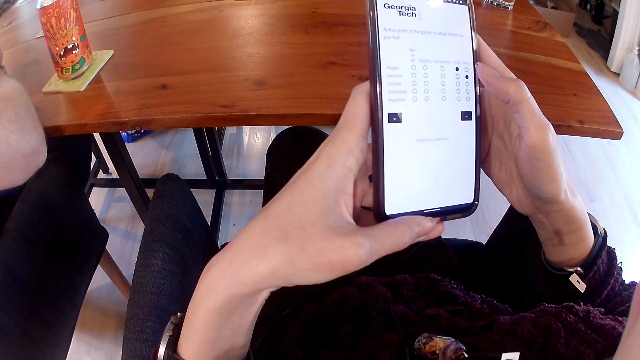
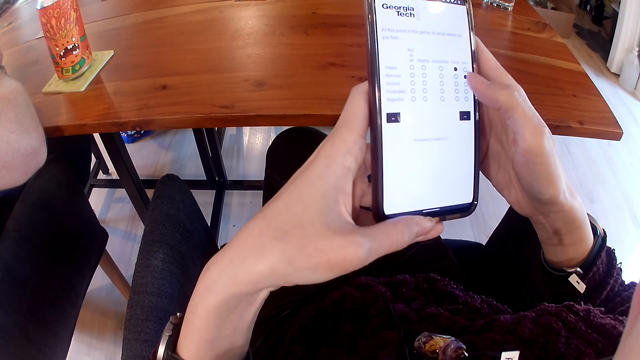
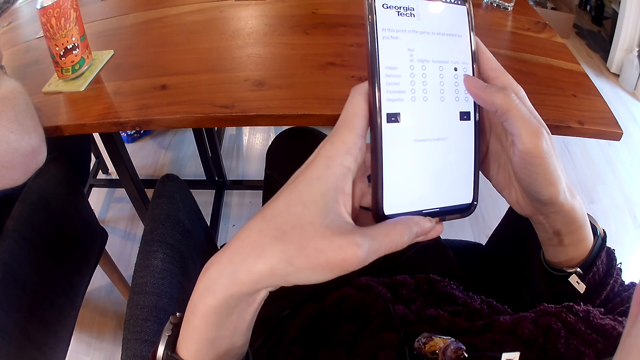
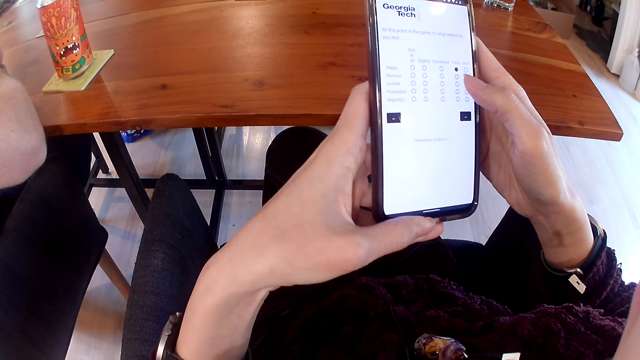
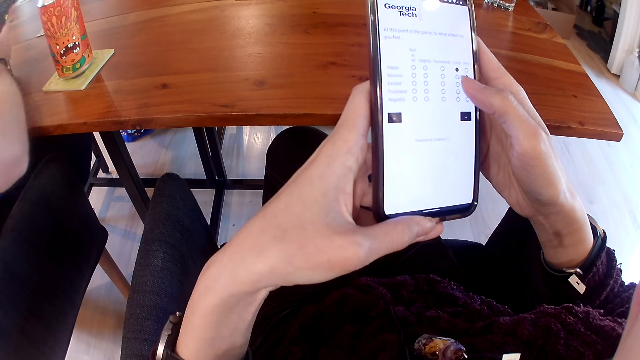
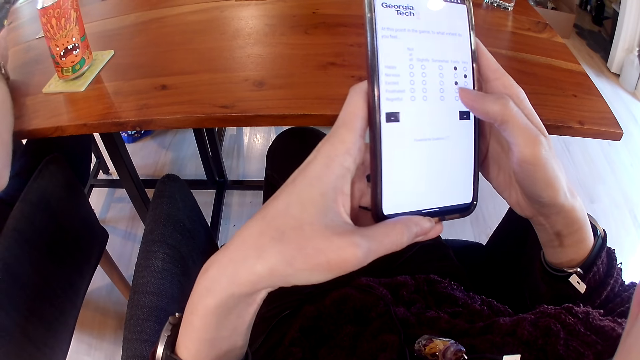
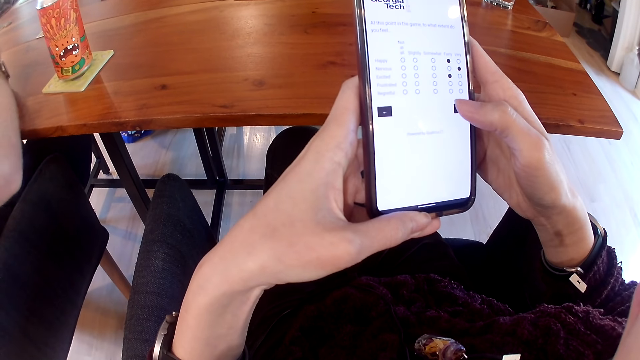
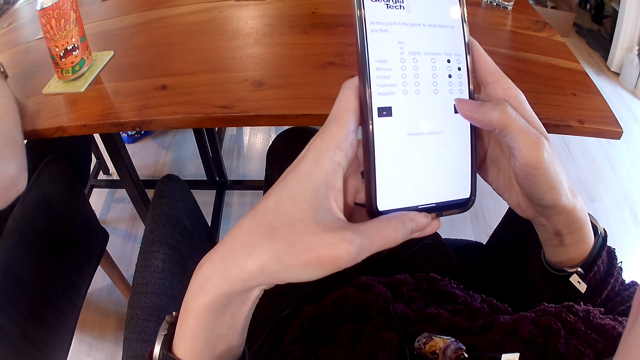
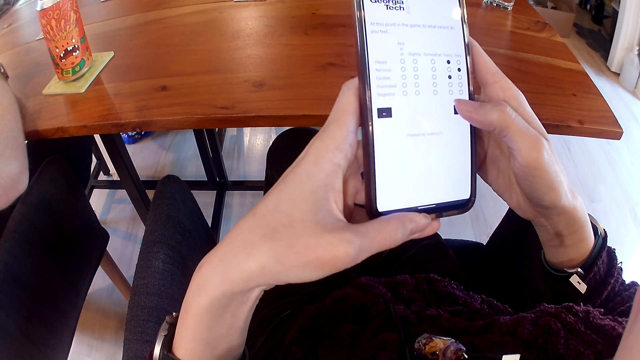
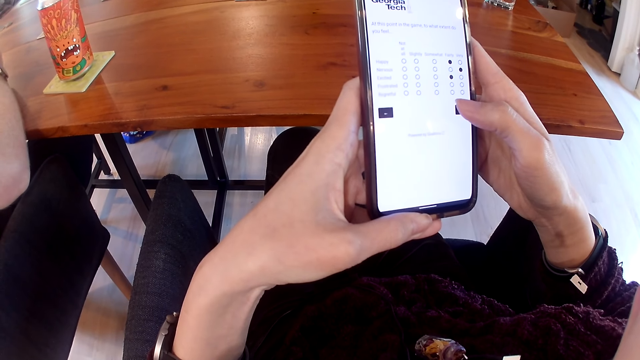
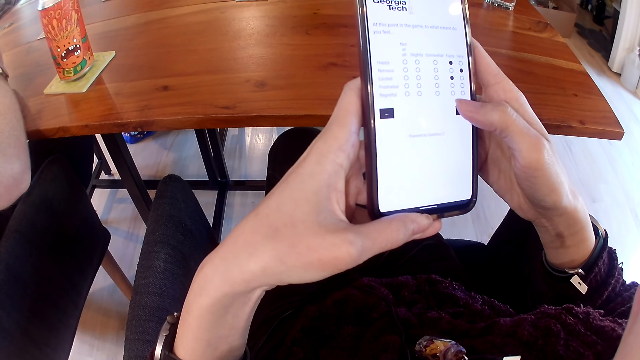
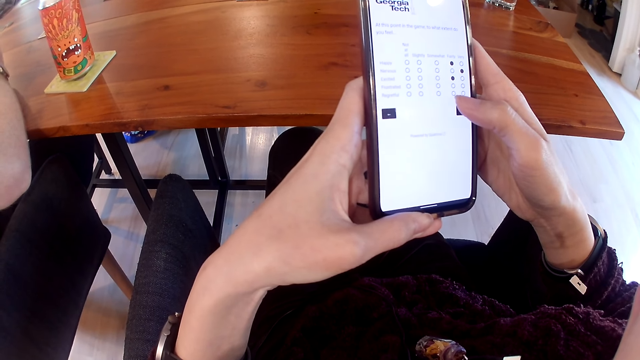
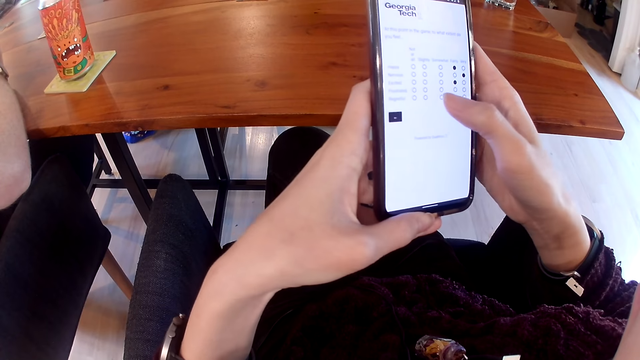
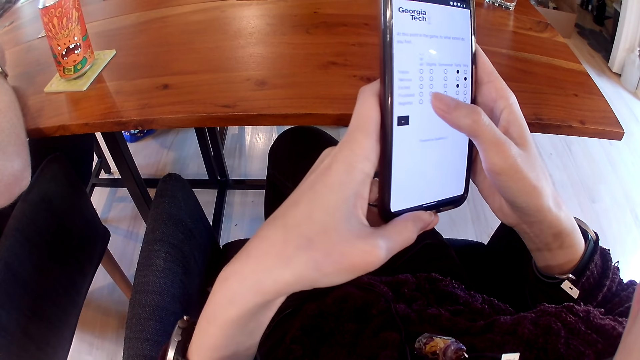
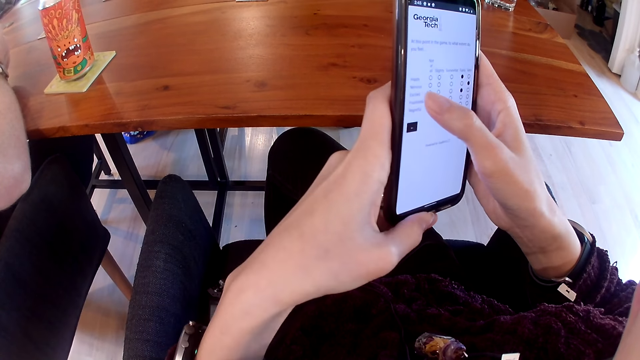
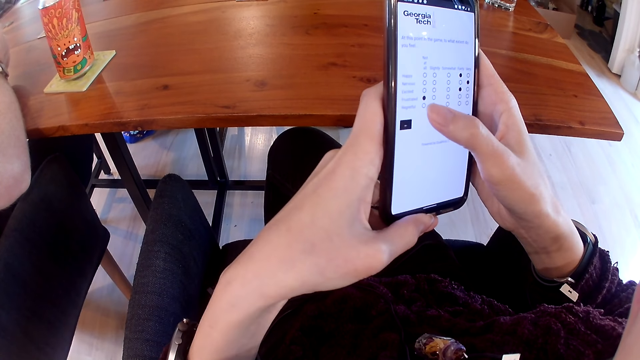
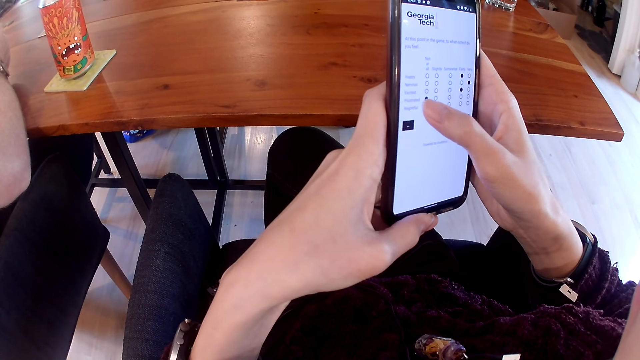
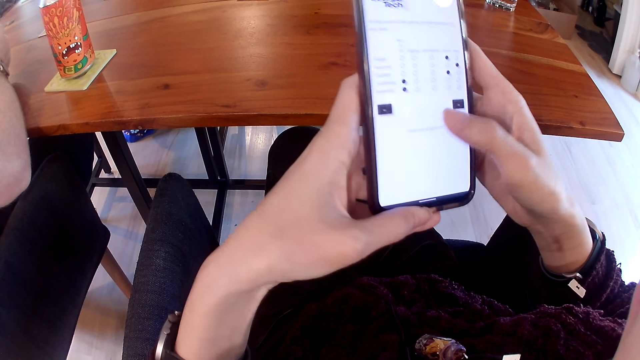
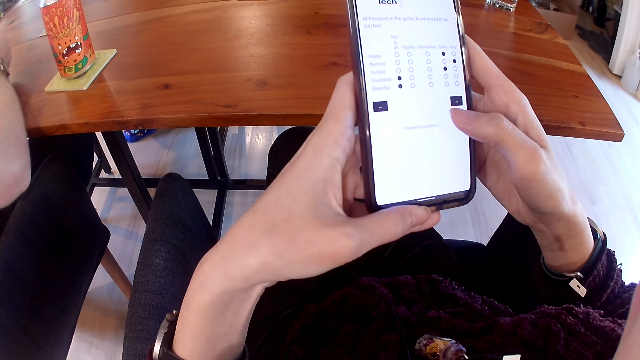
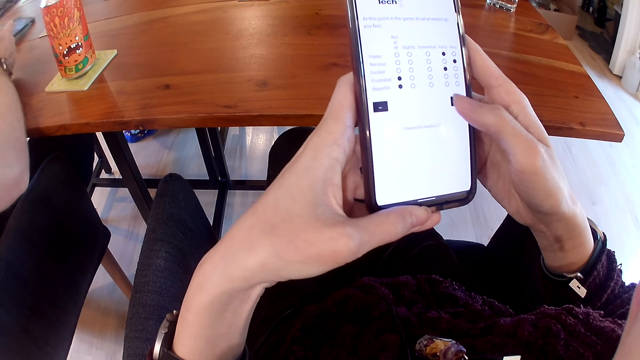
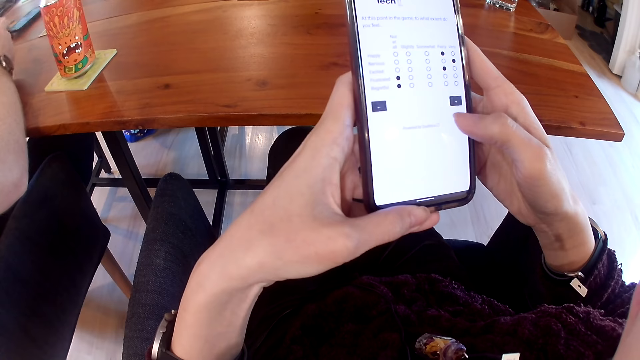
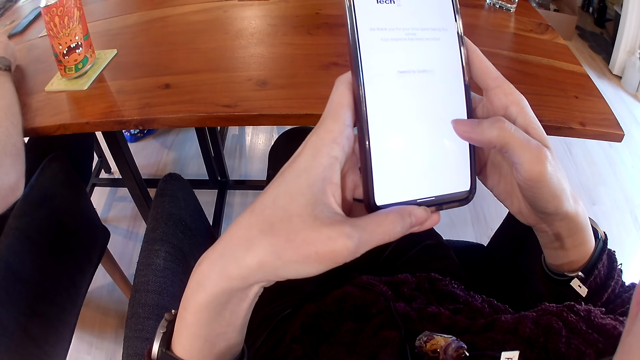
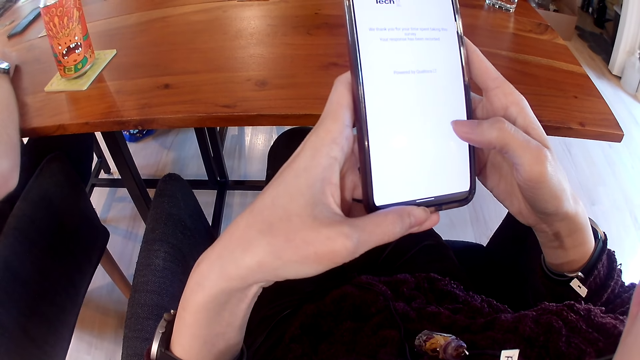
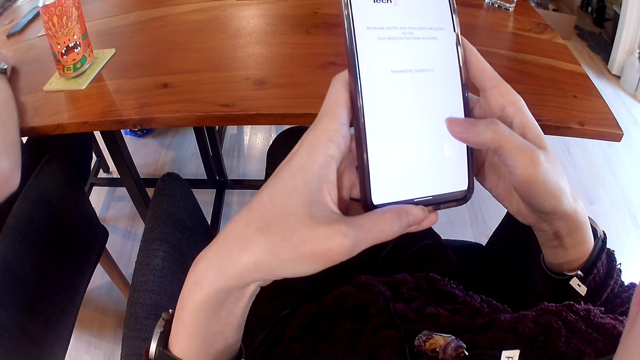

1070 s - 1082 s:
A man interacts with people on the table. The man drops a phone on the table with his two hands.

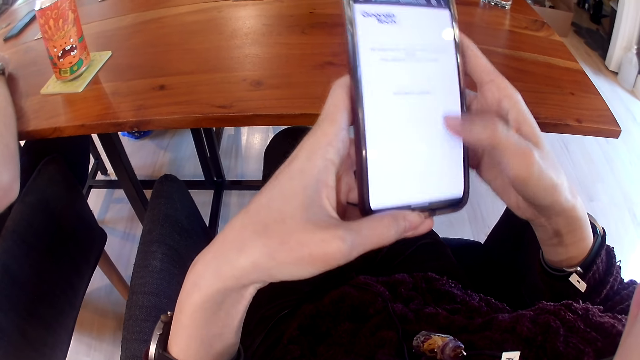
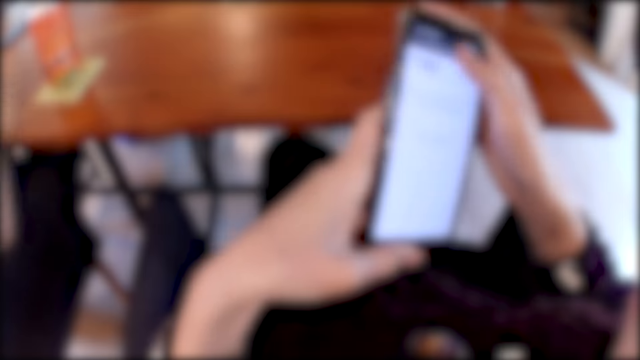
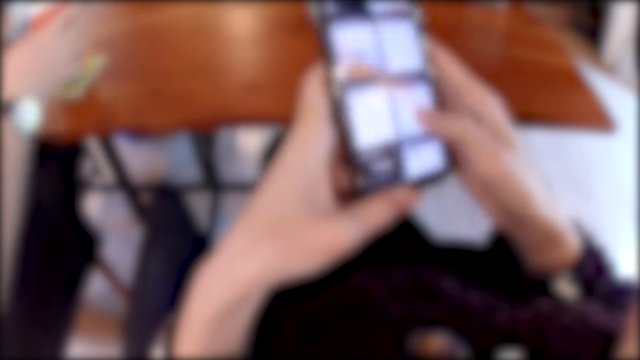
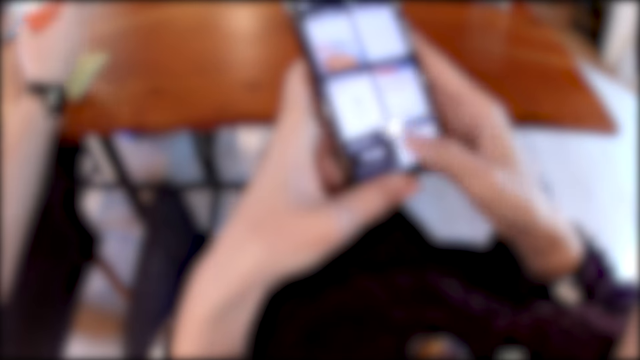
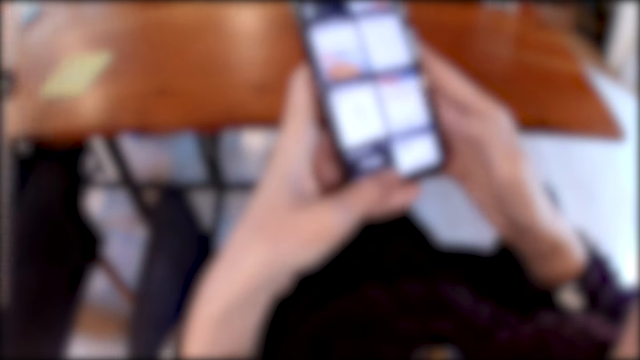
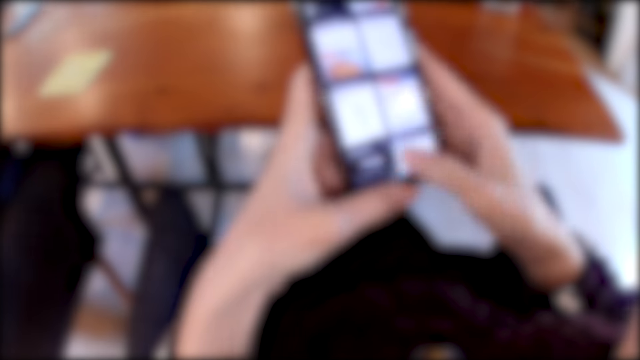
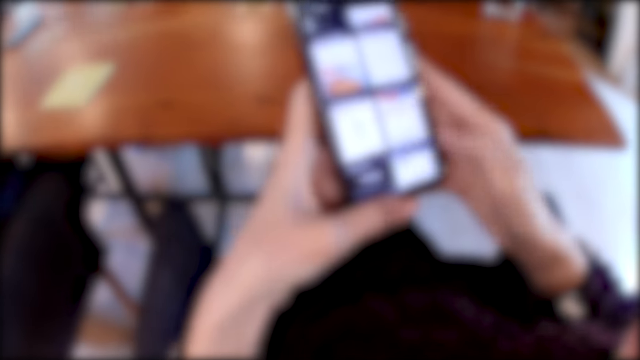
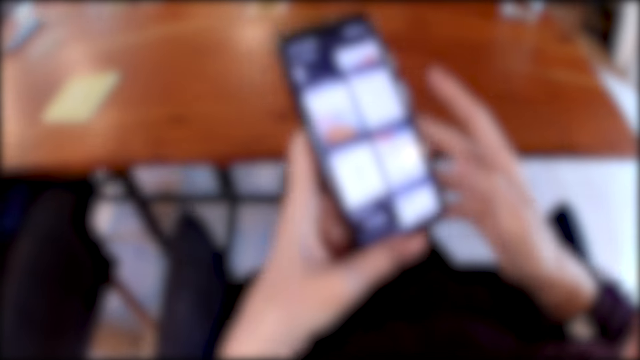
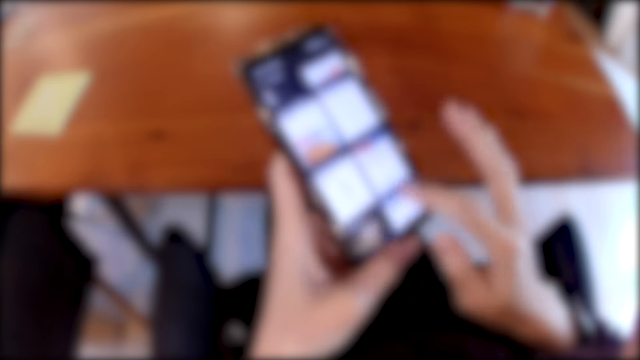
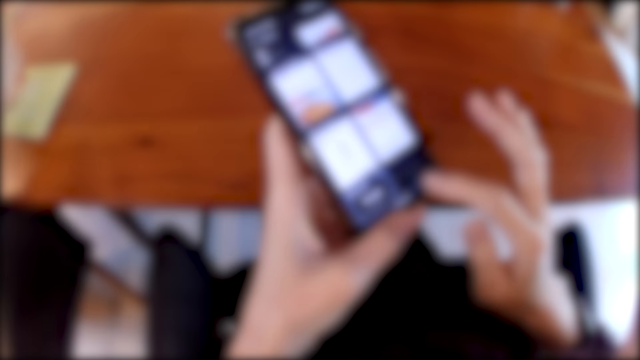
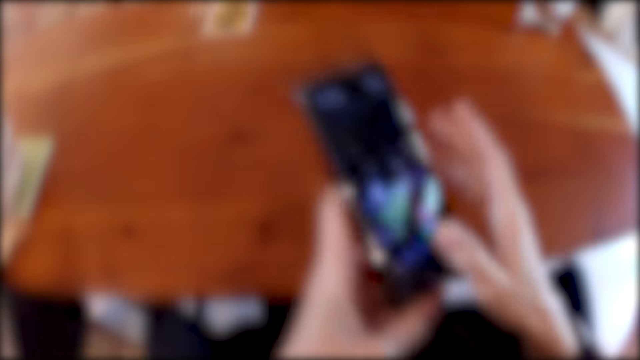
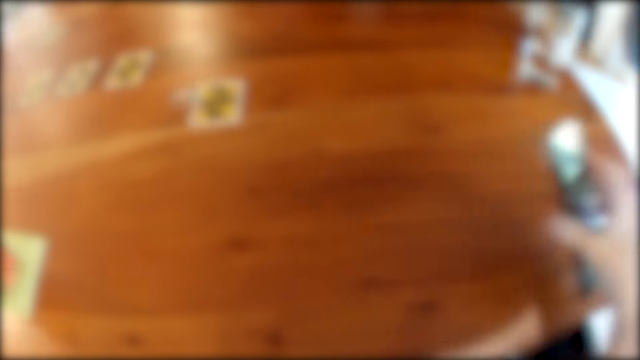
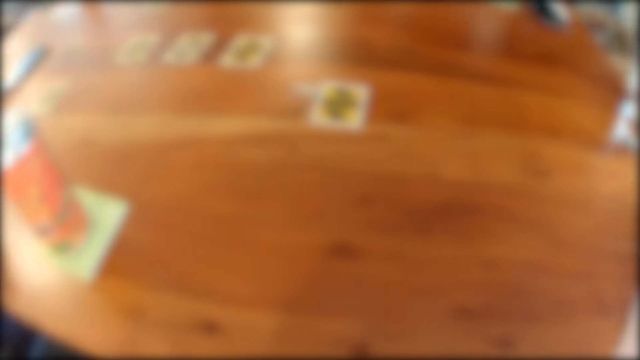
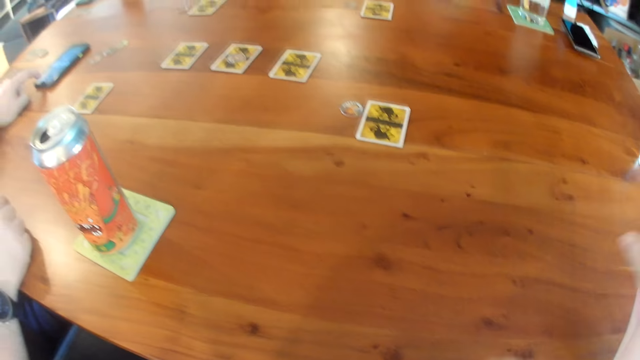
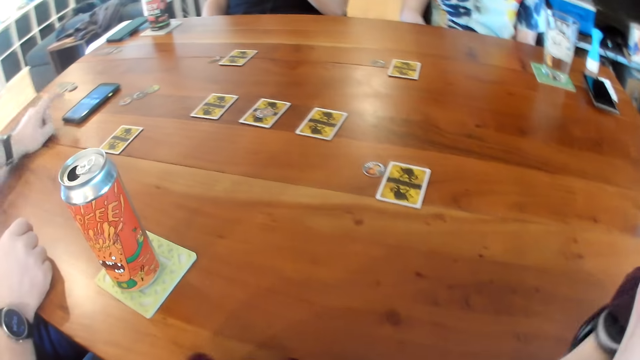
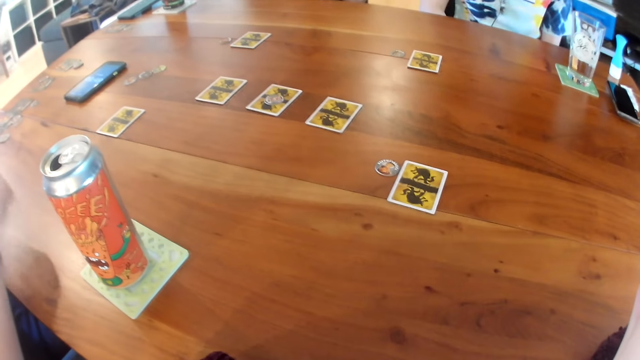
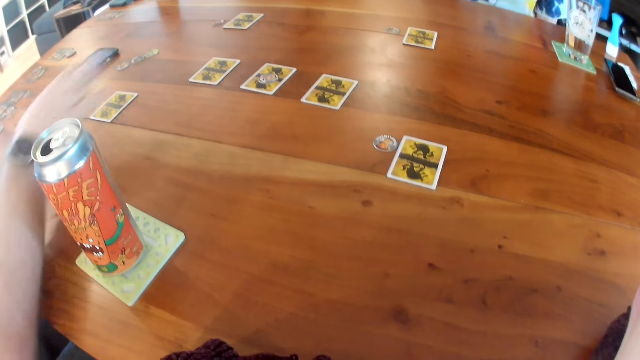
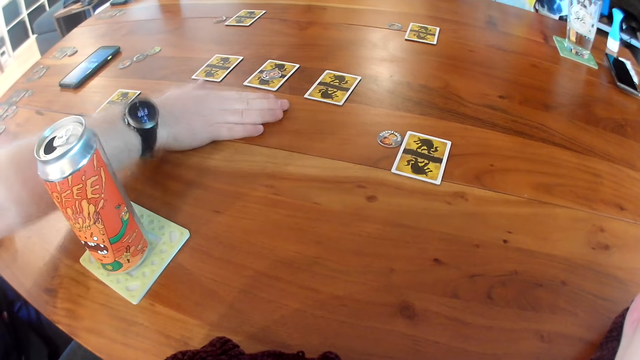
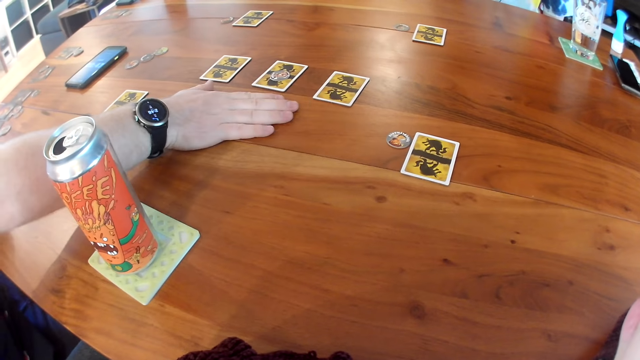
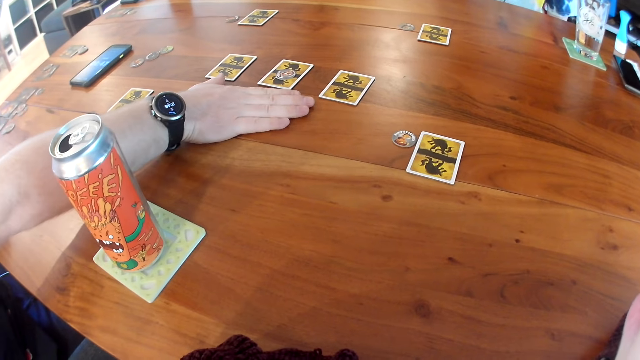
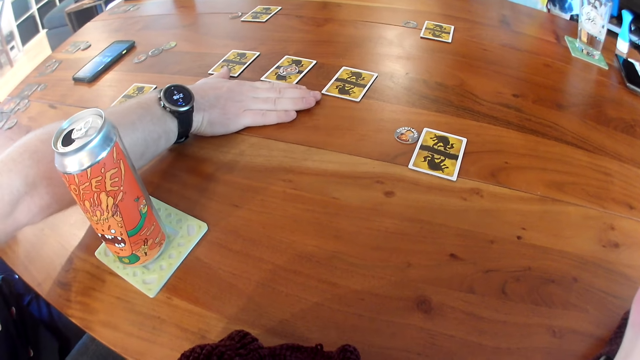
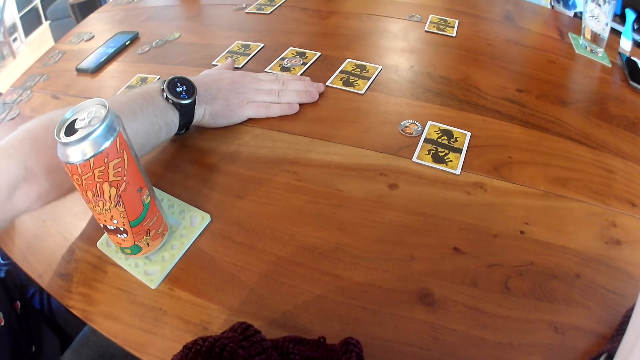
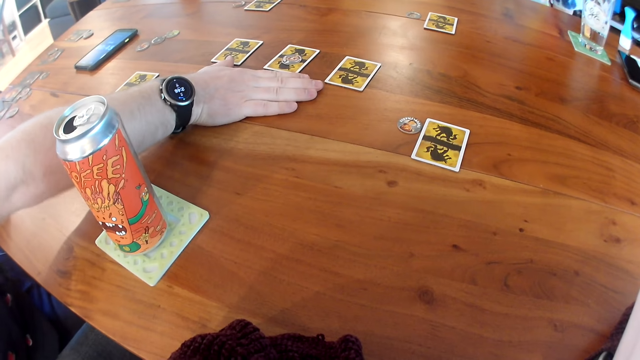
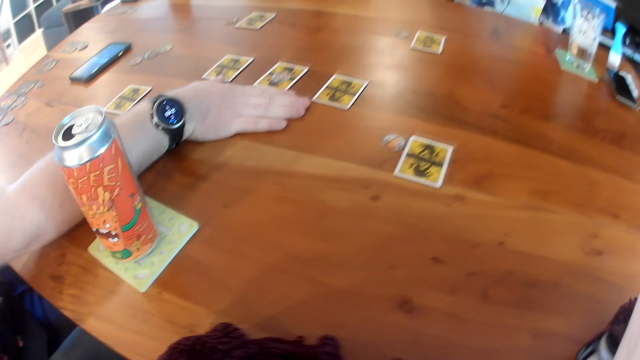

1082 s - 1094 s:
The man picks up the can from the table with his right hand. The man interacts with people on the table. The man places the can on the table with his right hand. The camera wearer drops the phone on the table with her right hand. She leans on the table. The man does hand gestures. The man places his right hand on the table.
